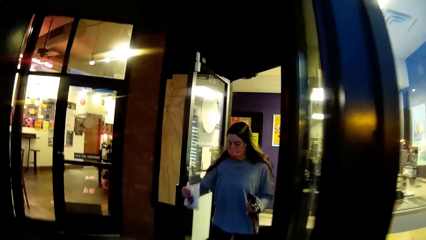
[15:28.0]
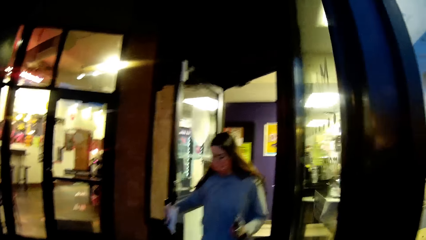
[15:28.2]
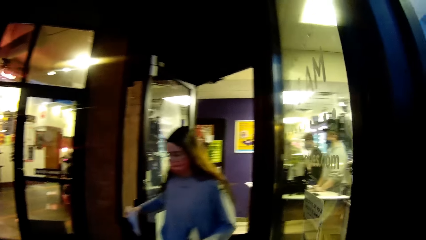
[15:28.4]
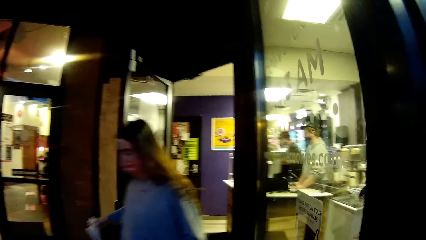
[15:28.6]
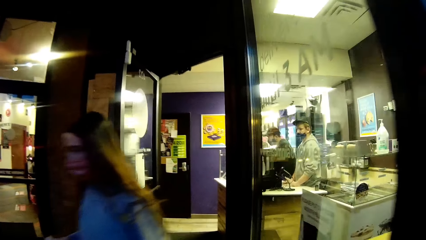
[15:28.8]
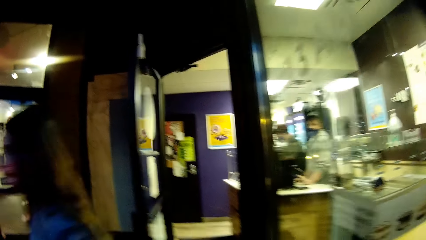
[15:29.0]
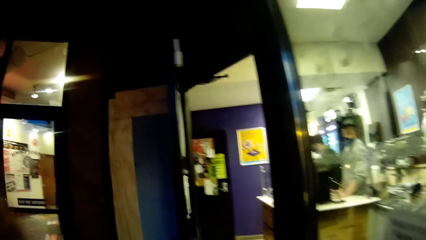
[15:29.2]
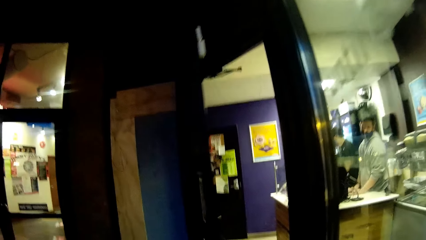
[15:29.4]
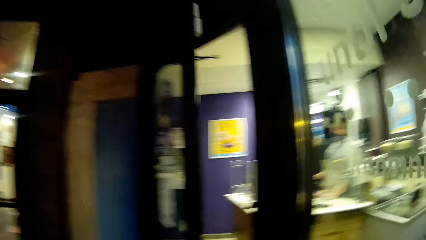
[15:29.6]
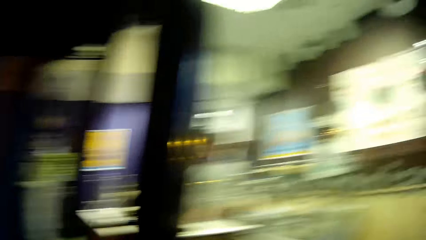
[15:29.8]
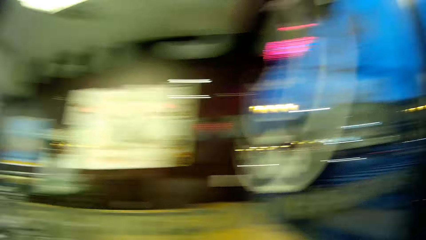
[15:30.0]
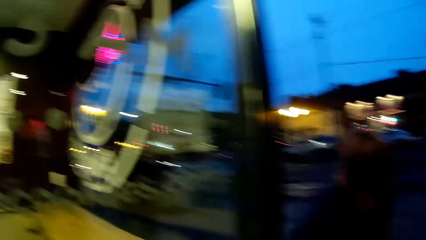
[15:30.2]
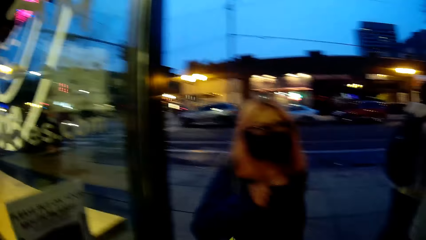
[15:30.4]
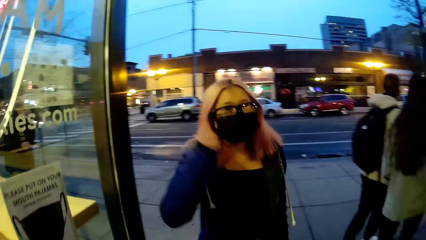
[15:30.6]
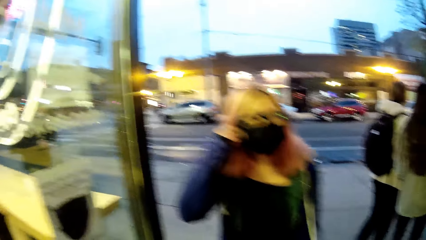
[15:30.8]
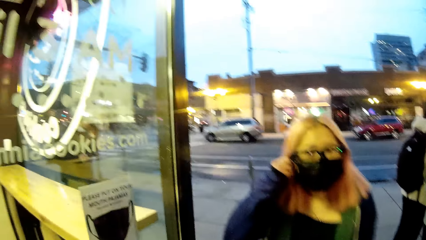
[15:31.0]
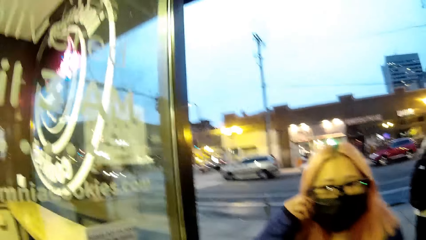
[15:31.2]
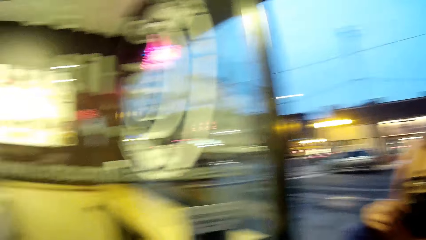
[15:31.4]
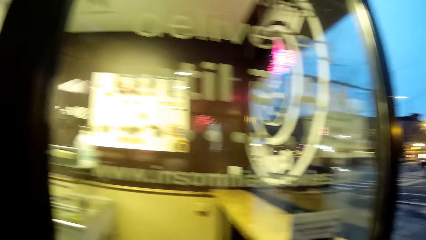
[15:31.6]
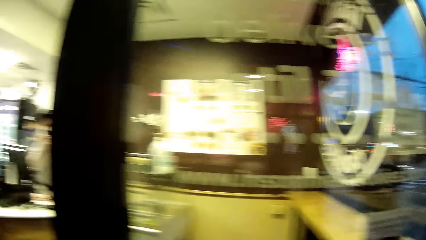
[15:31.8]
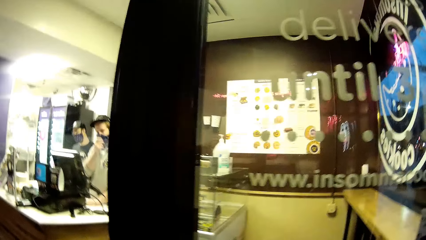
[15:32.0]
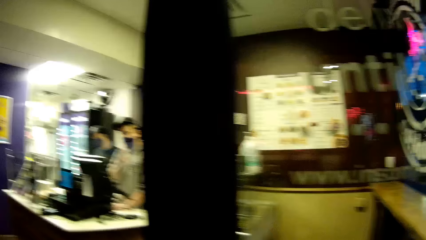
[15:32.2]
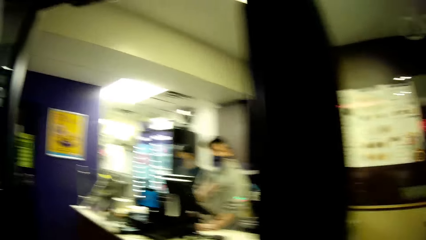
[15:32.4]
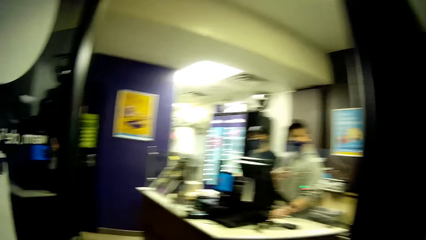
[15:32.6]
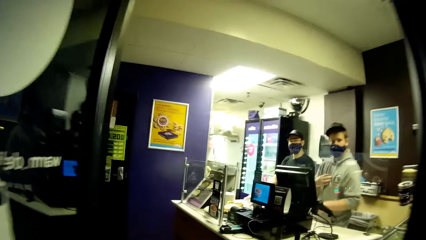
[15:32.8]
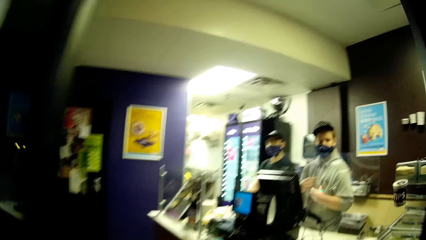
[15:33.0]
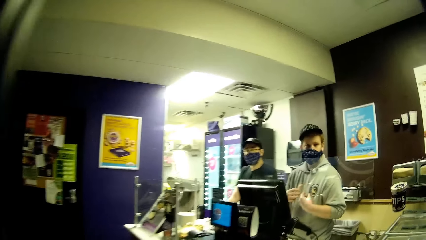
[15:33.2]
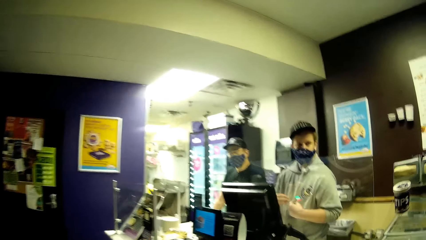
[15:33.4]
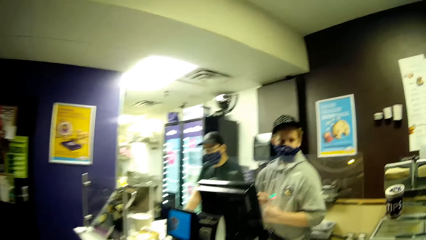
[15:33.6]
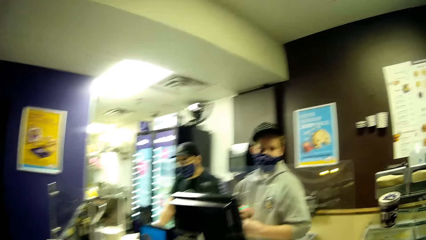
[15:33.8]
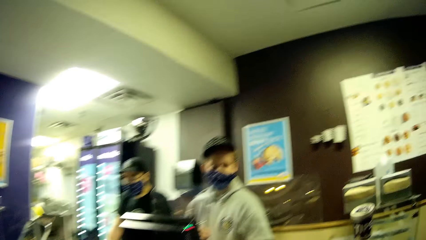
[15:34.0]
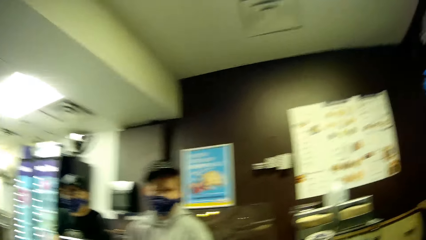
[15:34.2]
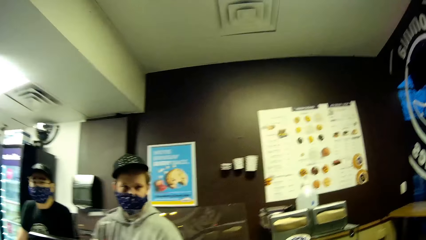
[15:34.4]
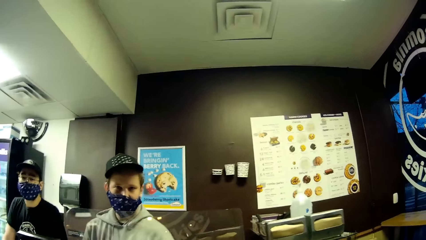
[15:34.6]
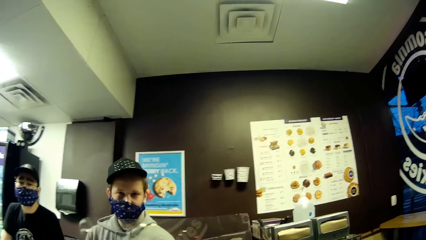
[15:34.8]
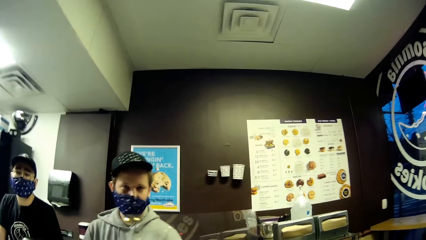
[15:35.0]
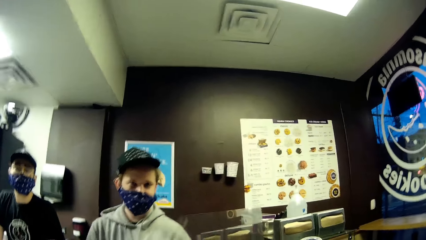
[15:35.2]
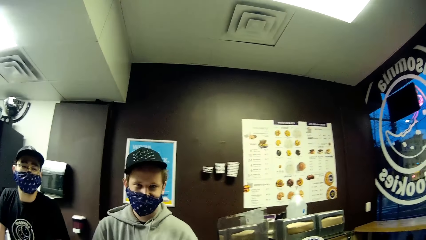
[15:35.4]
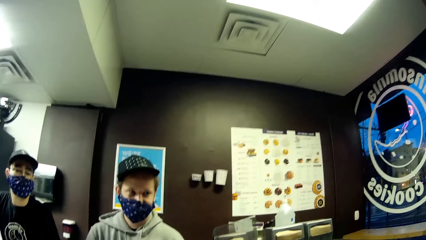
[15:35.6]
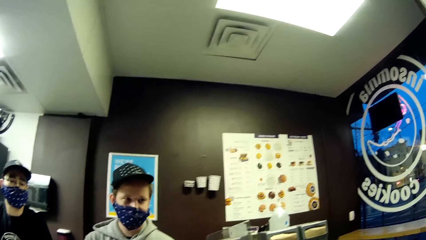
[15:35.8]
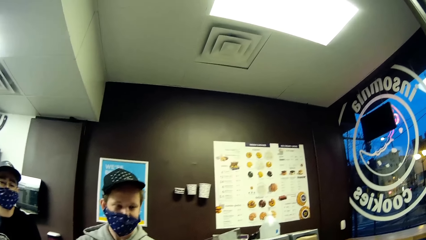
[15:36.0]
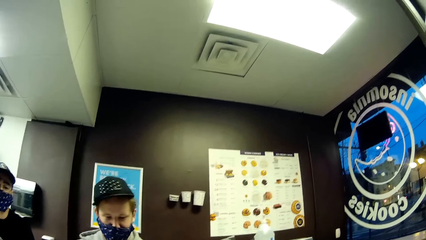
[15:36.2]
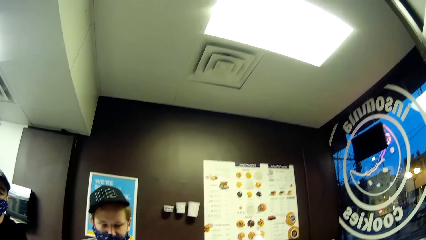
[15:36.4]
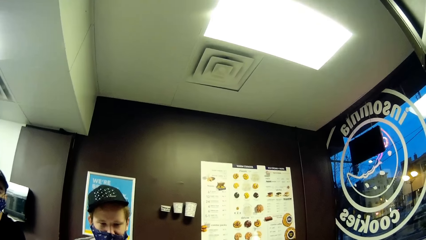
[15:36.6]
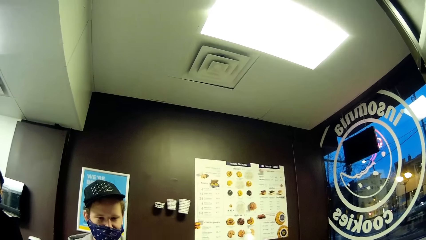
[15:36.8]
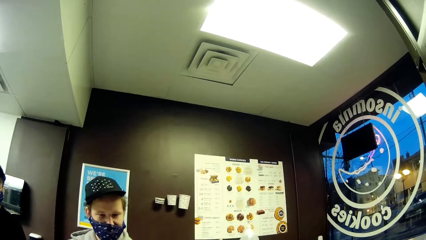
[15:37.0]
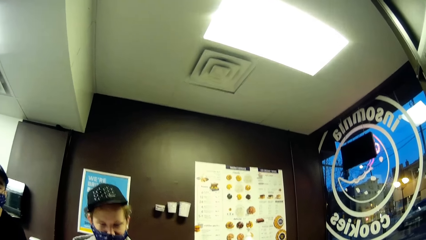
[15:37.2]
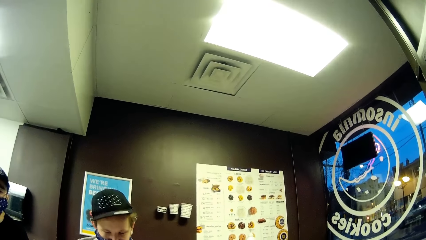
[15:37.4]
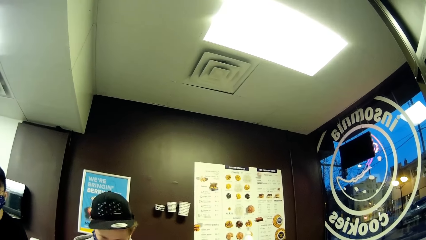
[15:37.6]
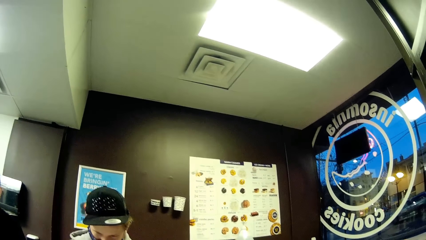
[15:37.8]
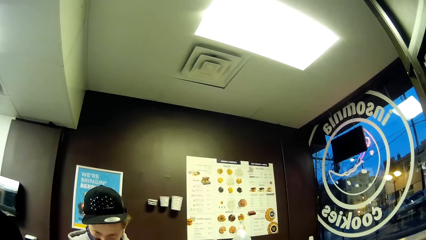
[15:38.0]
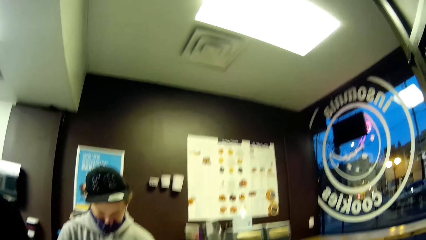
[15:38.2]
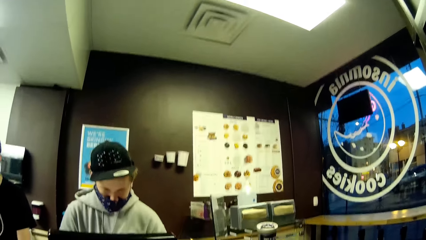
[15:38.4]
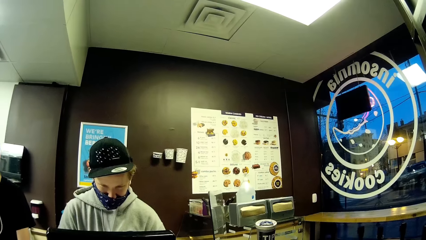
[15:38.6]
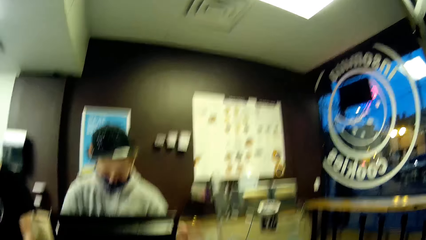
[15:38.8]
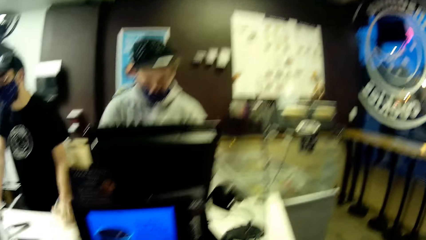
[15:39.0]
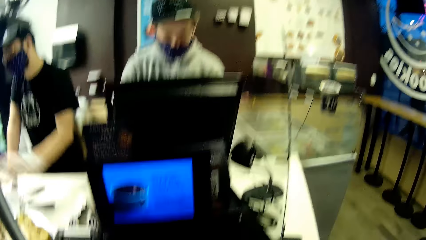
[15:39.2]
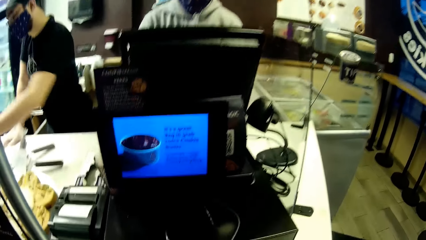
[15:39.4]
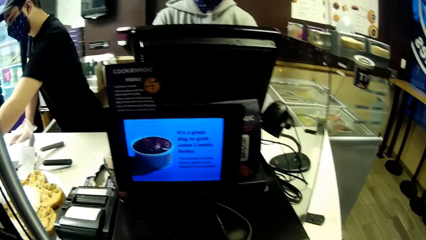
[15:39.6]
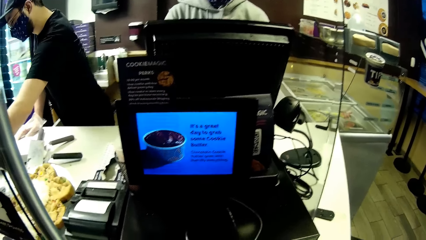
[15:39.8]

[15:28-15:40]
The camera wearer walks in the shop. They interact with a cashier.

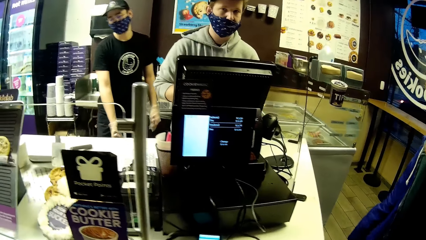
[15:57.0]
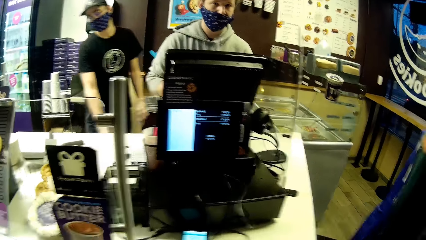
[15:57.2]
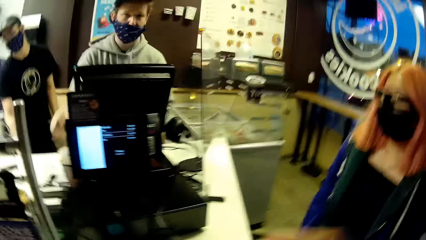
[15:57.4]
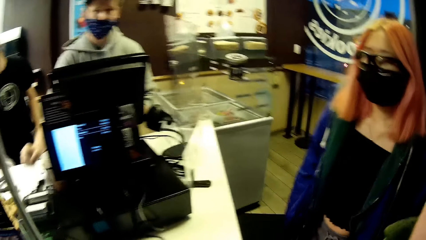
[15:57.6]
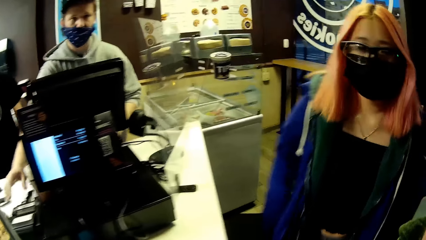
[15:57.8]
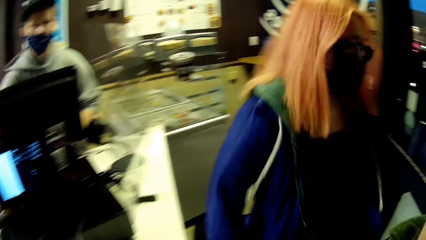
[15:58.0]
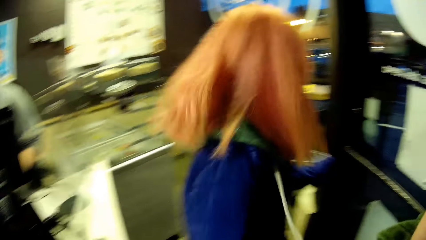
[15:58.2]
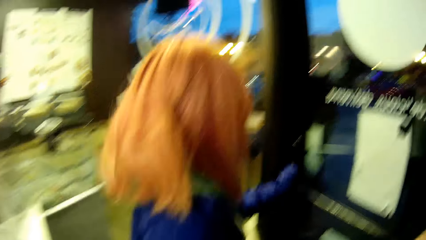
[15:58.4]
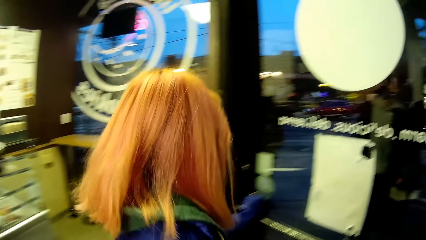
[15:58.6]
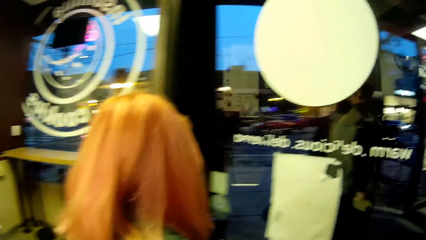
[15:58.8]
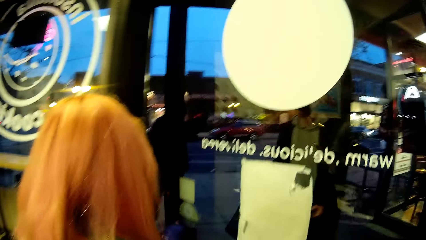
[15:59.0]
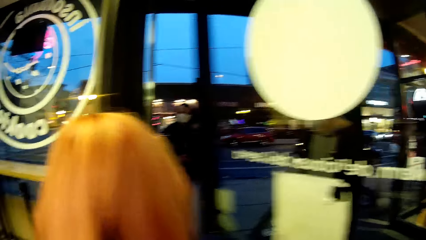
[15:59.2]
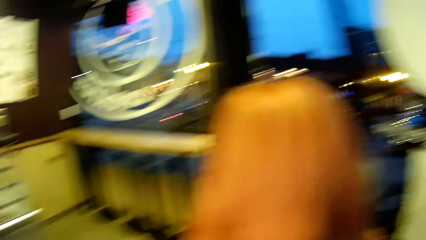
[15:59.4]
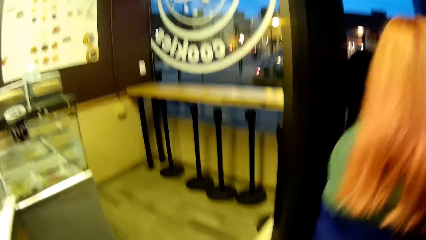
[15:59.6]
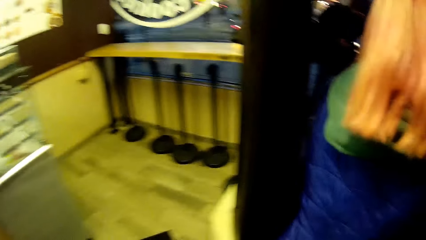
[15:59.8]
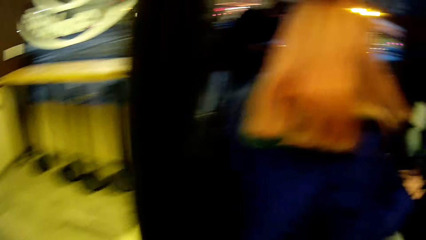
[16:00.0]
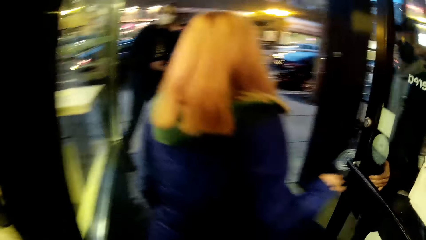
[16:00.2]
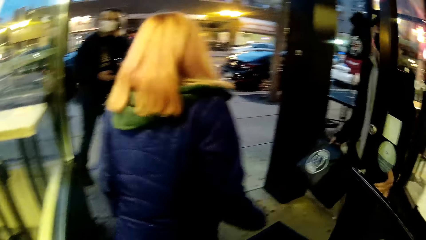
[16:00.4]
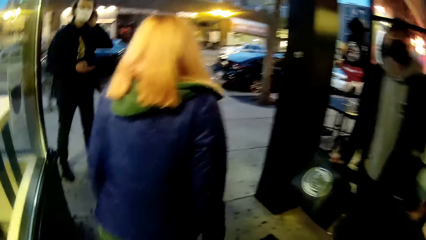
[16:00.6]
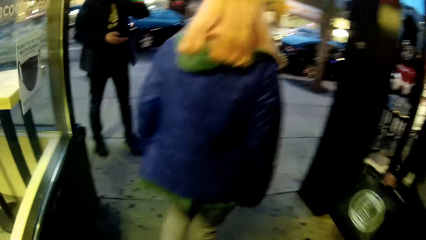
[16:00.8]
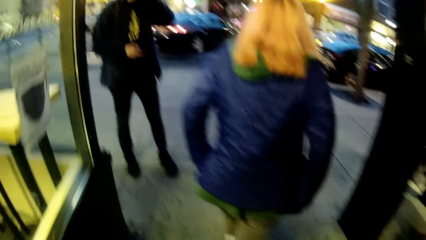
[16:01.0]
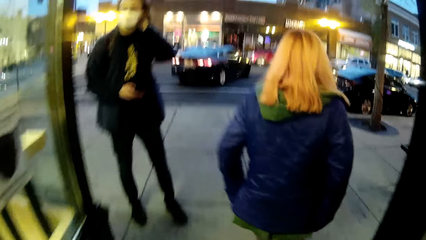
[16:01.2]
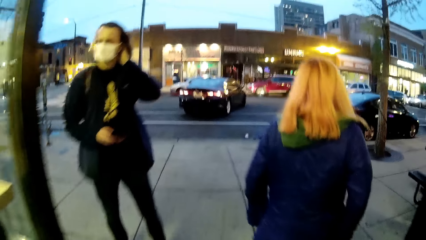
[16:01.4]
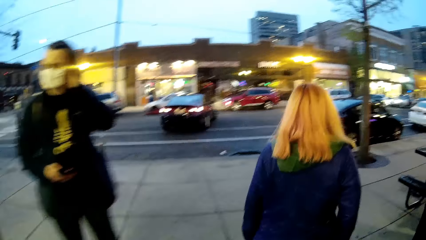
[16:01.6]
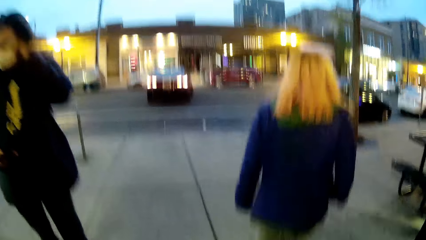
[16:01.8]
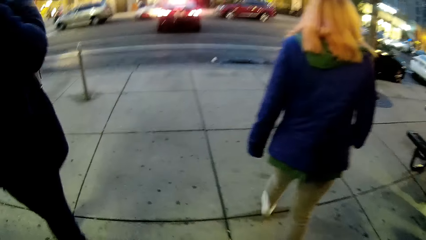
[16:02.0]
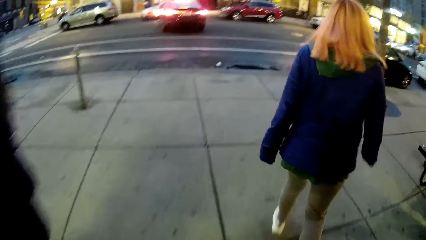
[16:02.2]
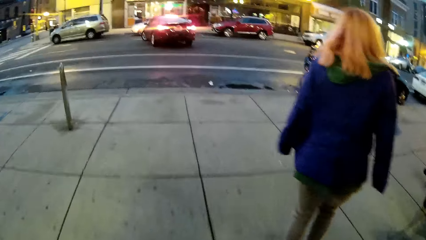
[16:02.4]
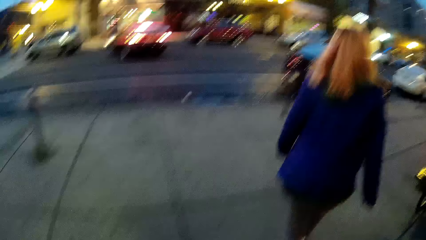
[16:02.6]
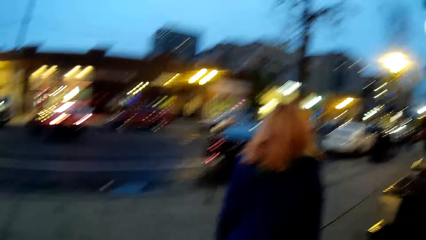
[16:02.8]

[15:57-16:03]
The woman opens a door with her left hand.
